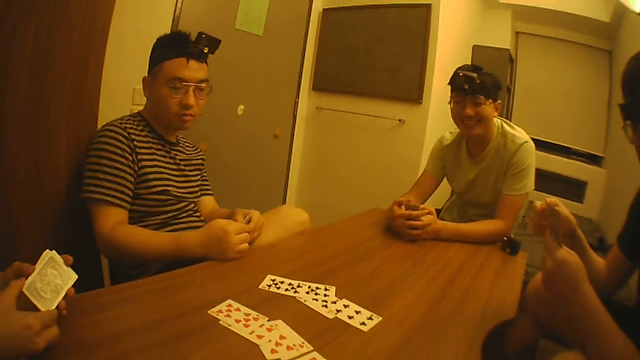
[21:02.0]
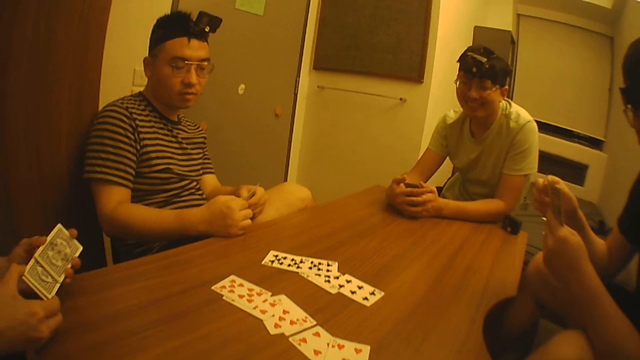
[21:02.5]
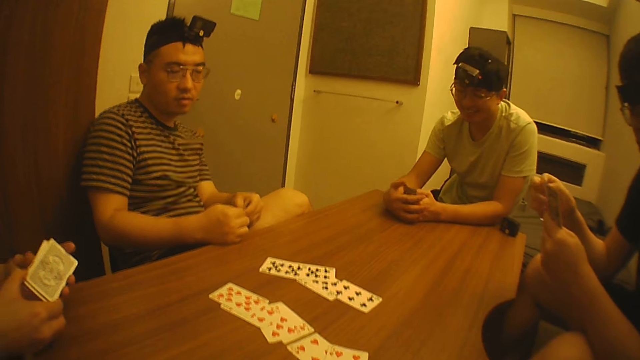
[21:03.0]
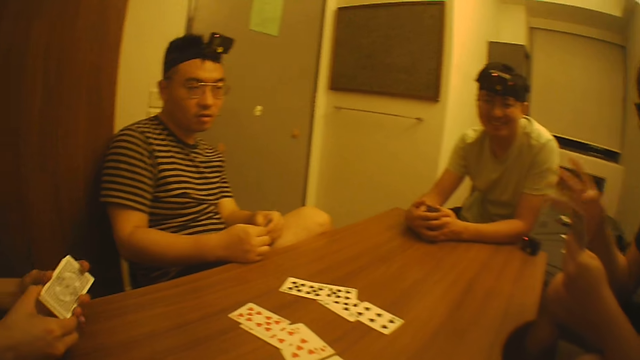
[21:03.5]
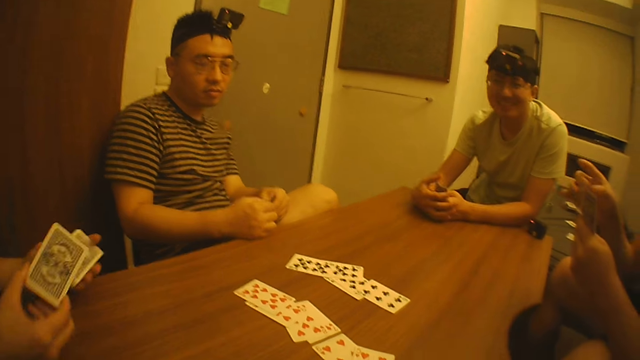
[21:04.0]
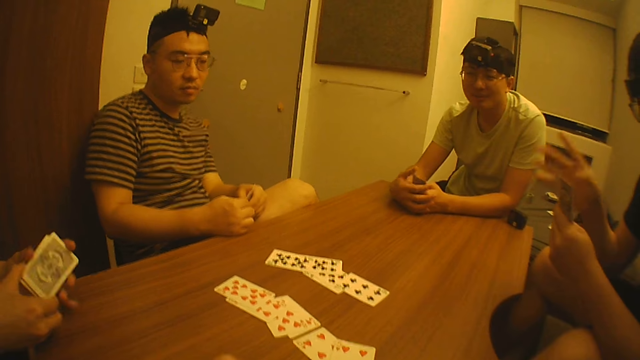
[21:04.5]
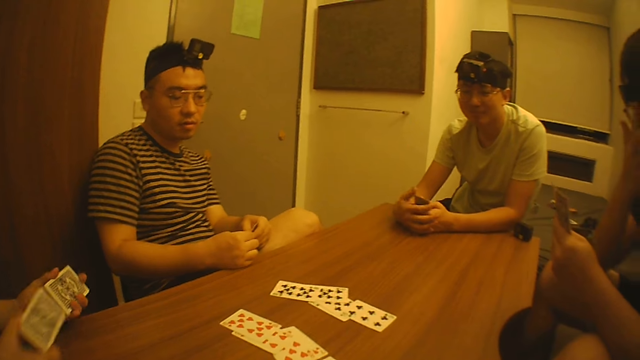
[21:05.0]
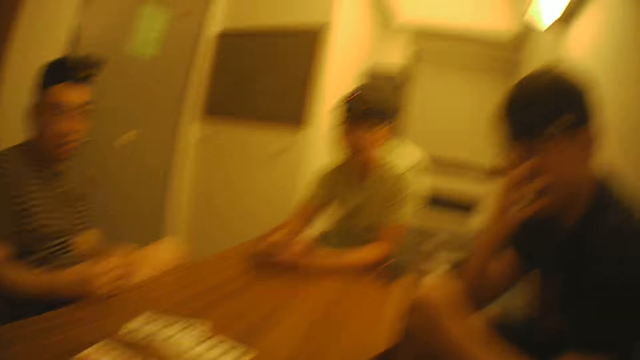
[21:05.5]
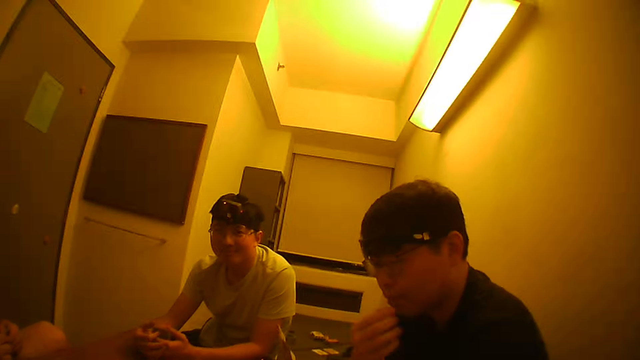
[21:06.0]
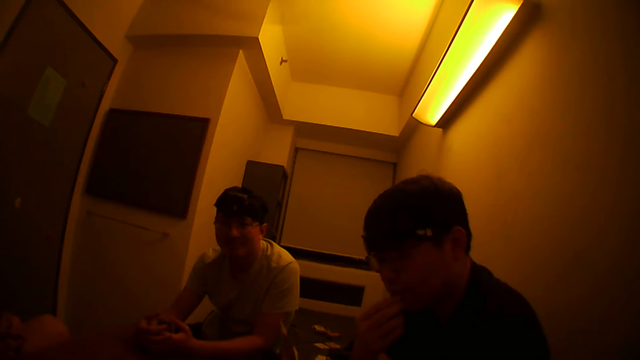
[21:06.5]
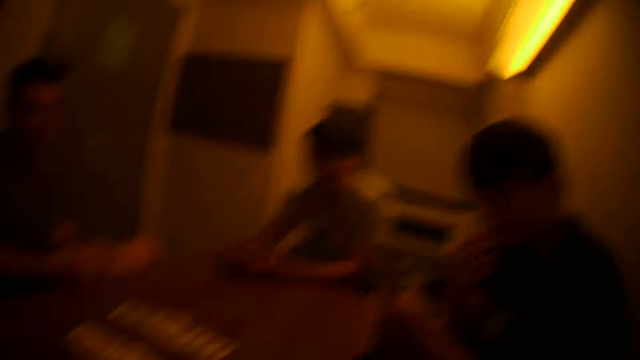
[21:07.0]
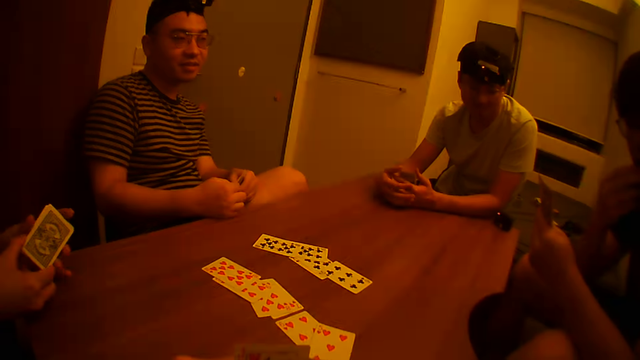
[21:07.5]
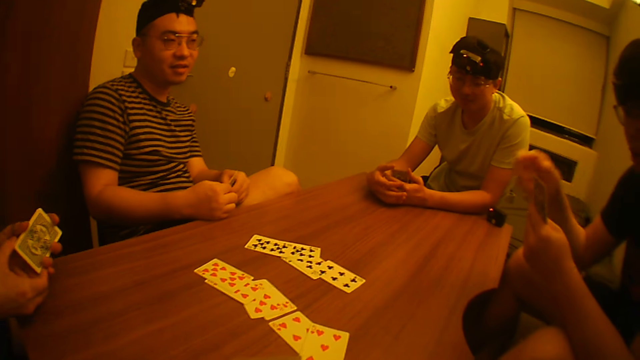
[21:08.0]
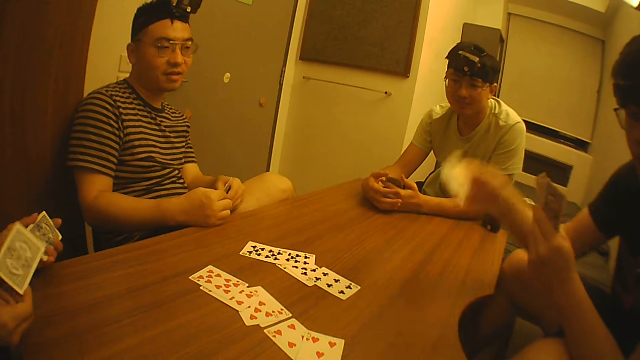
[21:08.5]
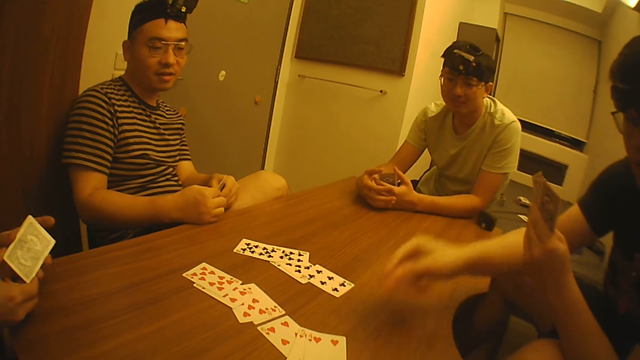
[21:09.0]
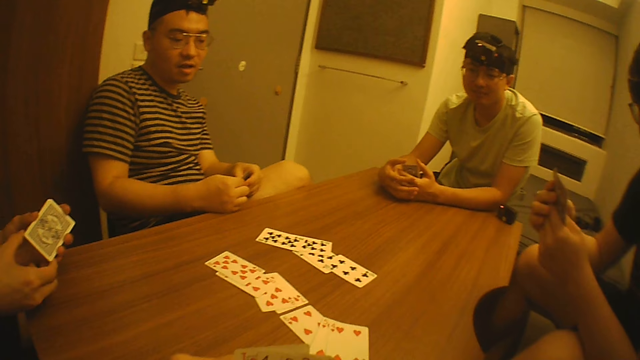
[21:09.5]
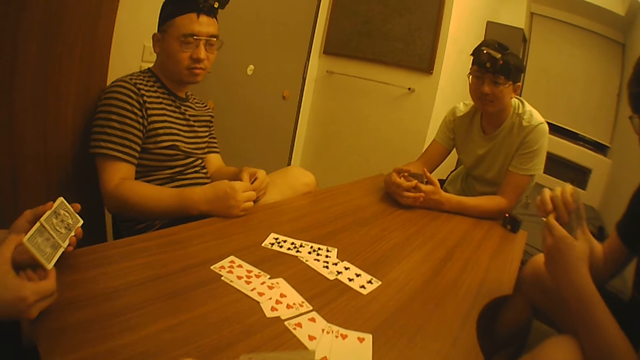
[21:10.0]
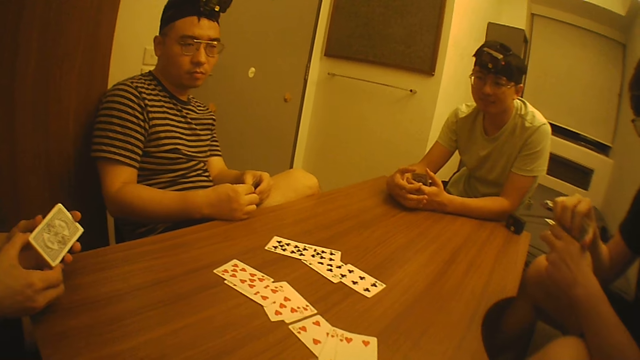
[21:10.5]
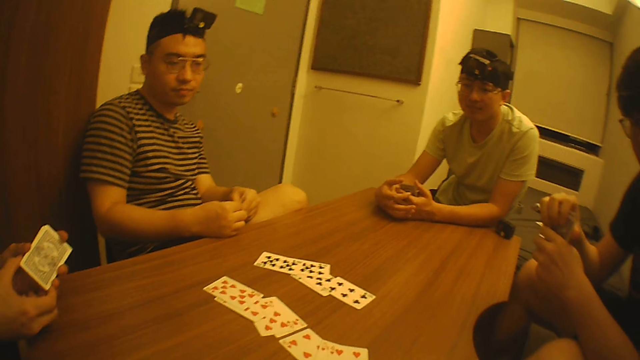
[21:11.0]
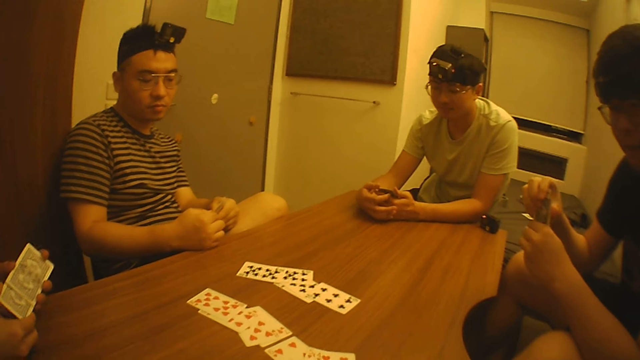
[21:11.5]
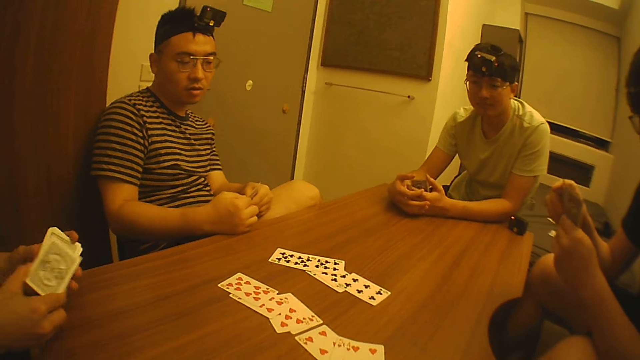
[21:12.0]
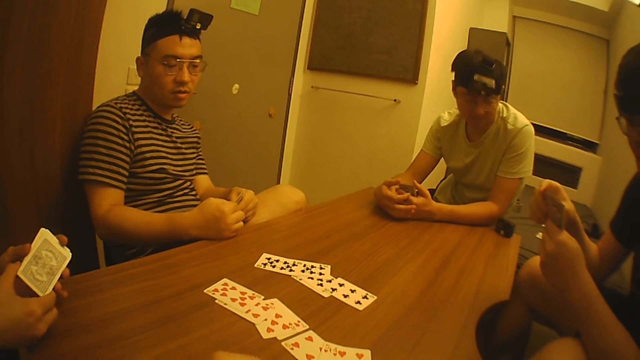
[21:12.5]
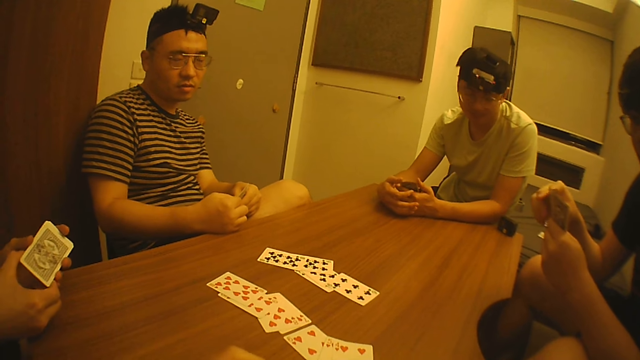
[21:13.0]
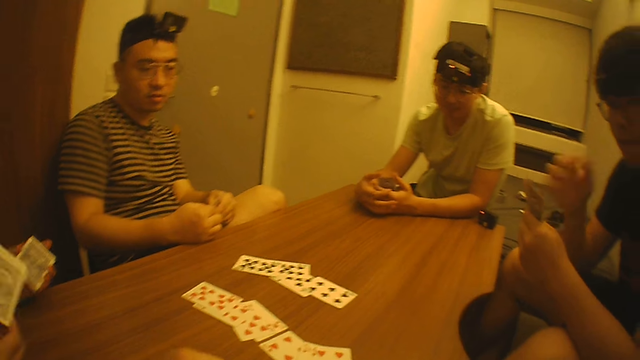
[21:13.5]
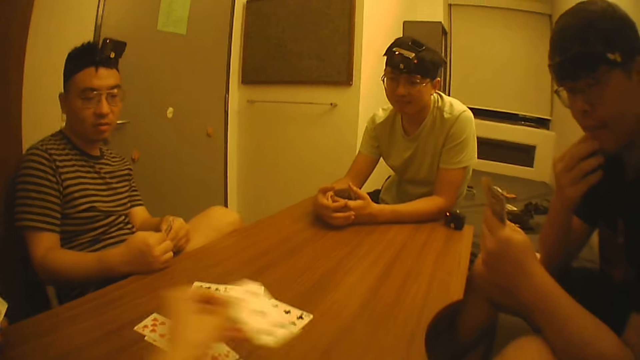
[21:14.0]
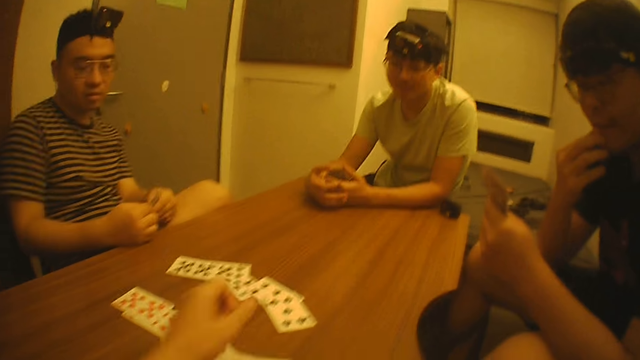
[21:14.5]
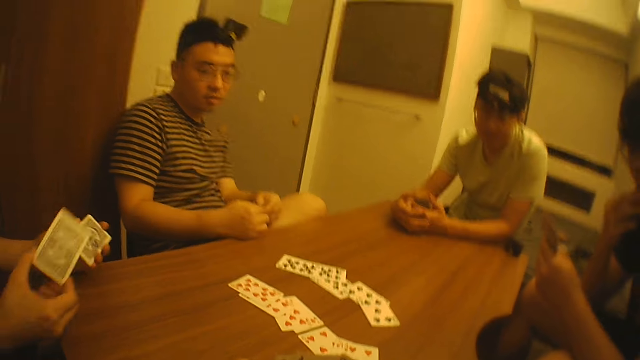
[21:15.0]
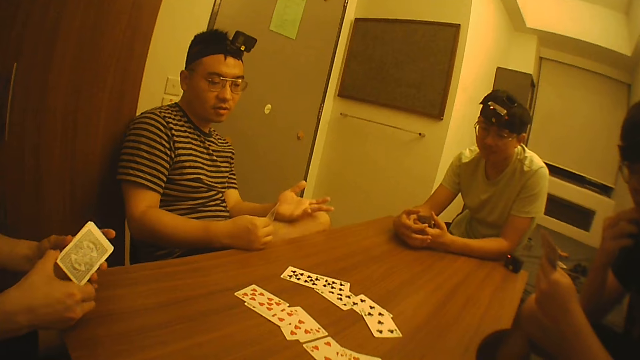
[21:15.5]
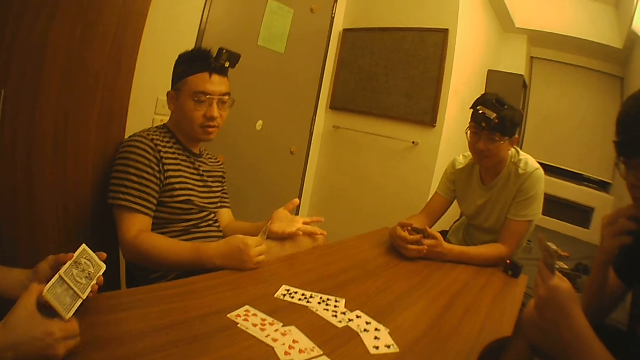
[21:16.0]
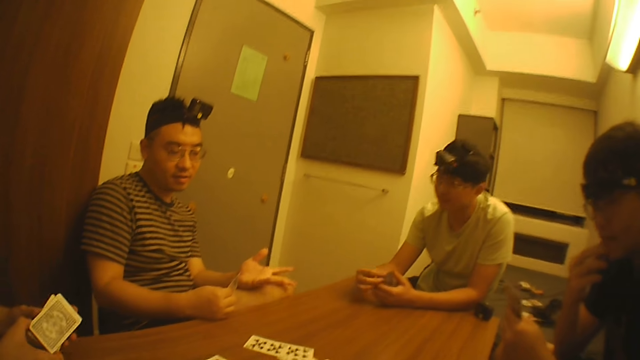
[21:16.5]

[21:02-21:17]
A man juggles the cards with both hands. Another man drops a card on the table with his right hand. The second man holds the cards with both hands. The first man juggles the cards with both hands. The camera wearer drops a card on the table with his left hand. The first man juggles the cards with both hands.

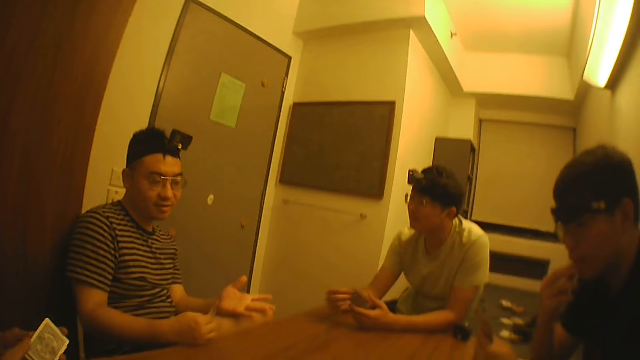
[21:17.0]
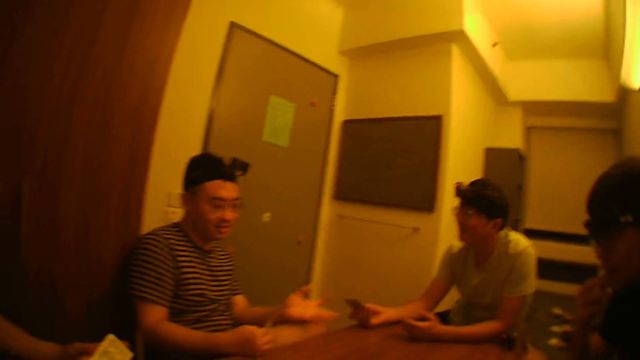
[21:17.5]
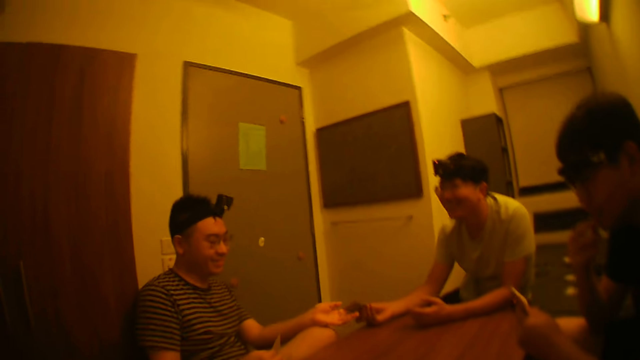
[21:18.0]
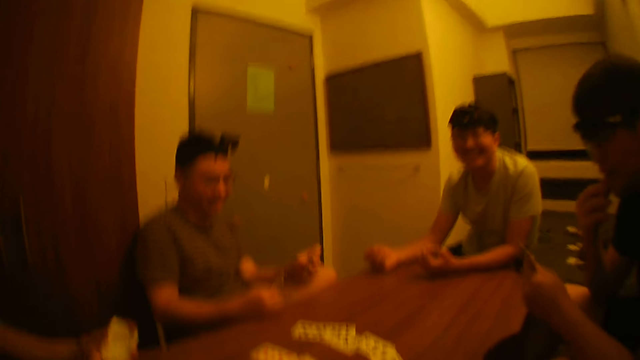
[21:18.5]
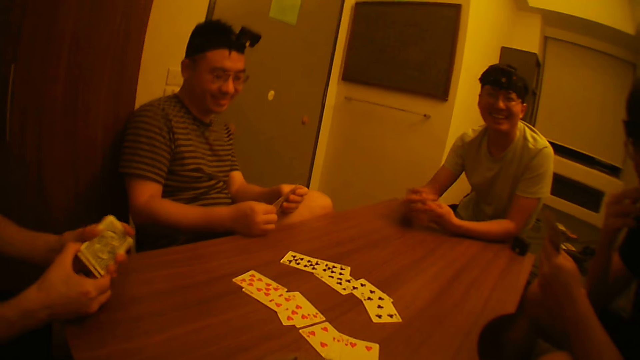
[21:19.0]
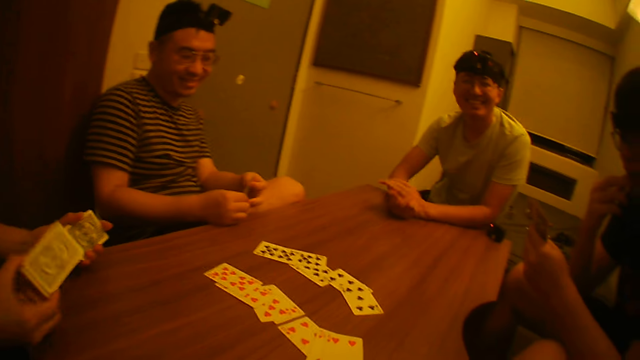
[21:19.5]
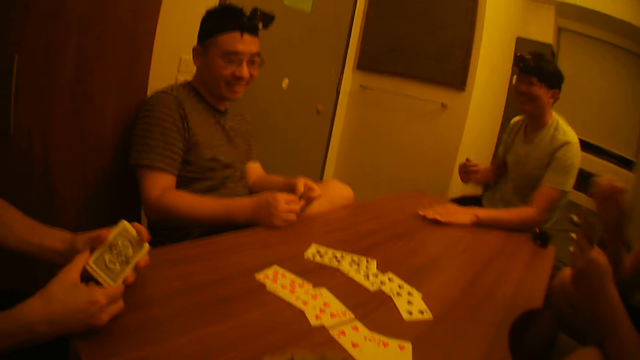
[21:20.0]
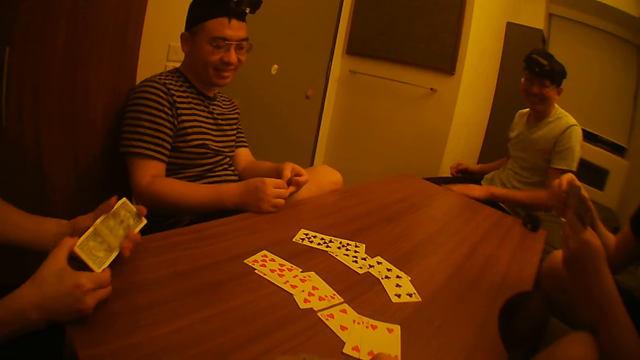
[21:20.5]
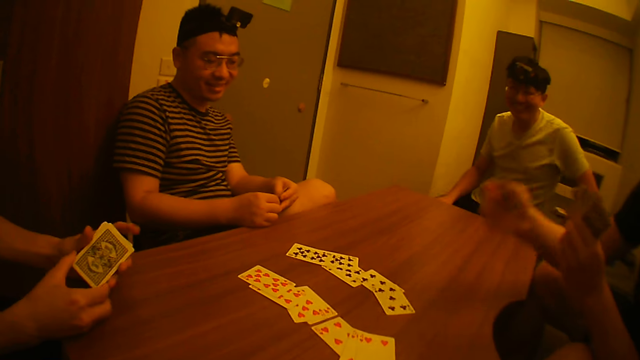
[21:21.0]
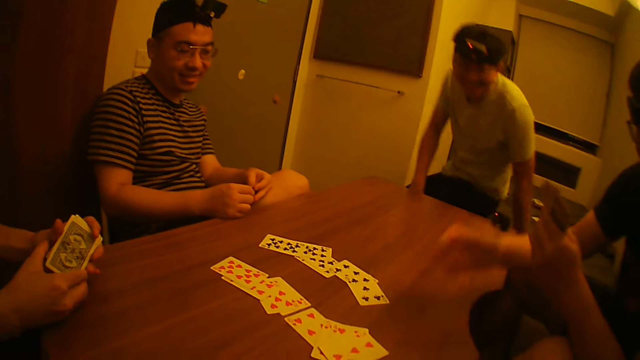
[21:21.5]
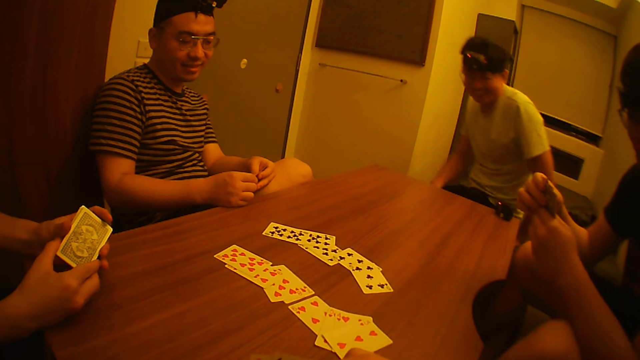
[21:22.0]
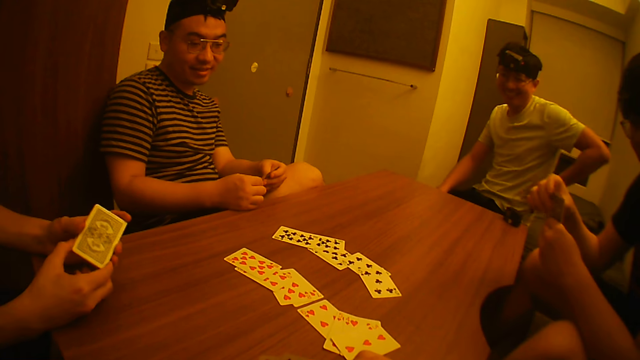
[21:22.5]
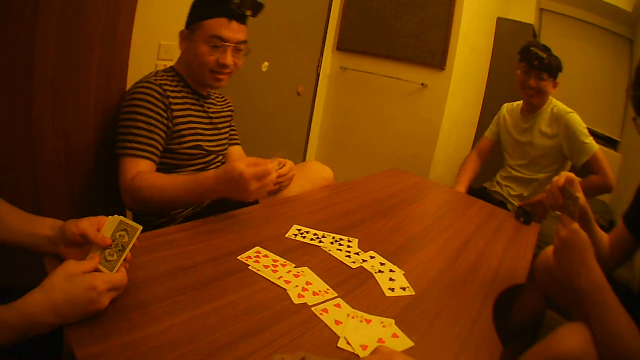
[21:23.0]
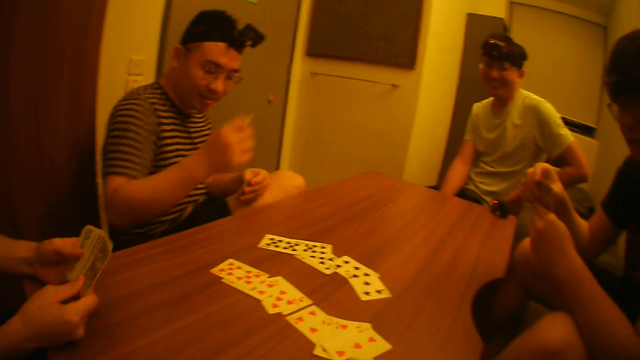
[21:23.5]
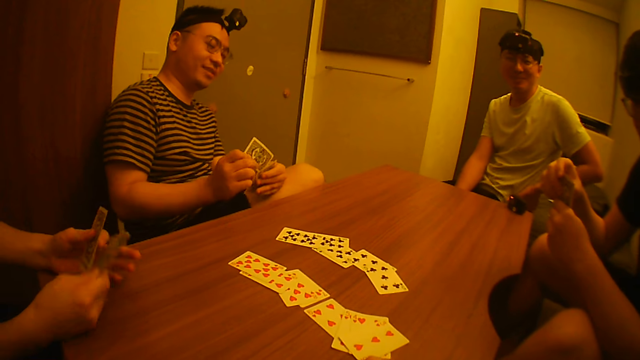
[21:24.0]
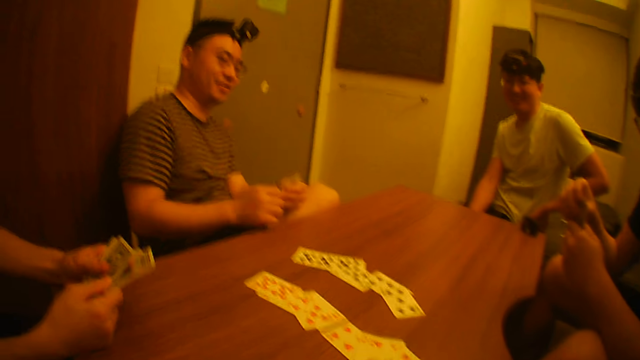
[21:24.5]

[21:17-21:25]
A man takes a card from another man with his left hand. The second man wipes the hands. A third man drops a card on the table with his right hand. The second man adjusts on the chair. The first man moves the right hand.
